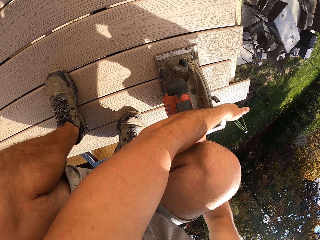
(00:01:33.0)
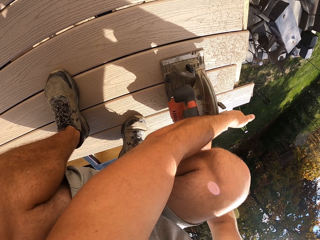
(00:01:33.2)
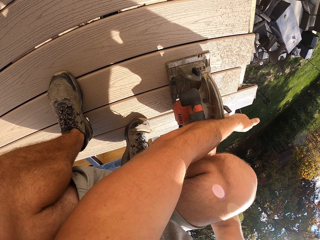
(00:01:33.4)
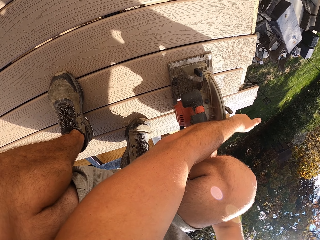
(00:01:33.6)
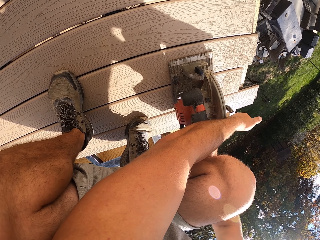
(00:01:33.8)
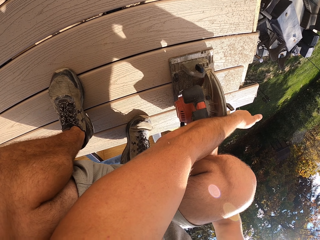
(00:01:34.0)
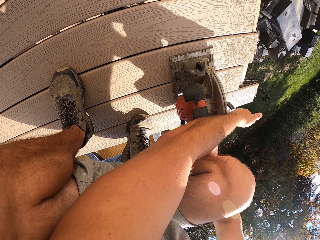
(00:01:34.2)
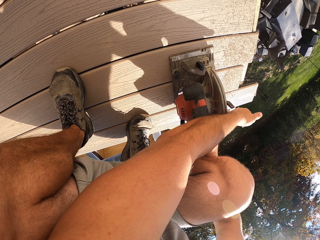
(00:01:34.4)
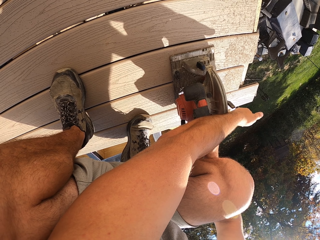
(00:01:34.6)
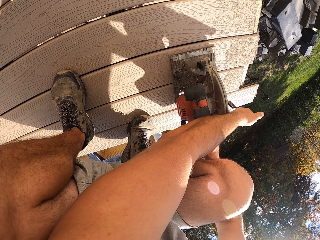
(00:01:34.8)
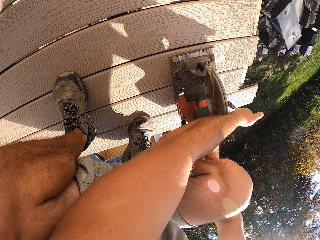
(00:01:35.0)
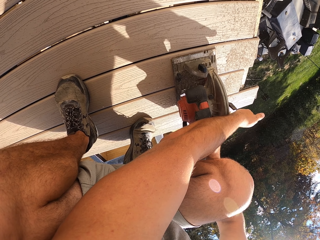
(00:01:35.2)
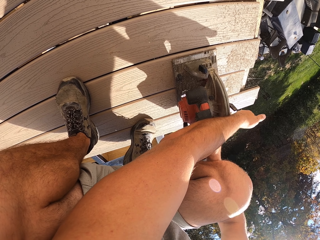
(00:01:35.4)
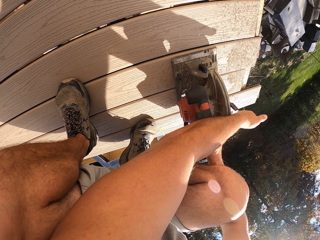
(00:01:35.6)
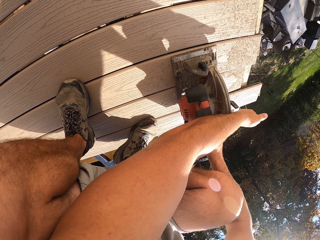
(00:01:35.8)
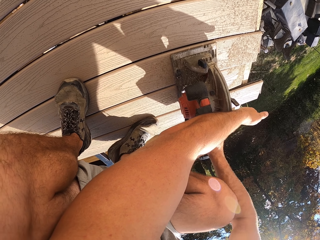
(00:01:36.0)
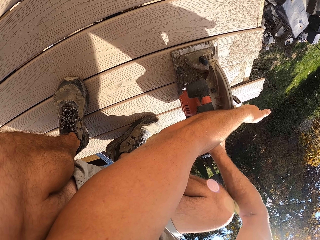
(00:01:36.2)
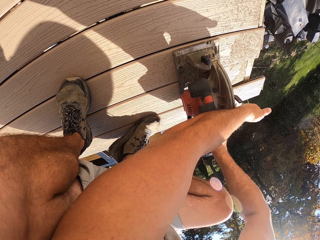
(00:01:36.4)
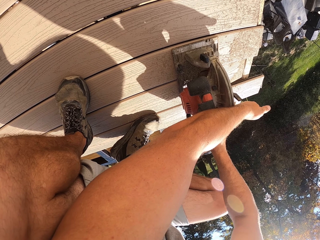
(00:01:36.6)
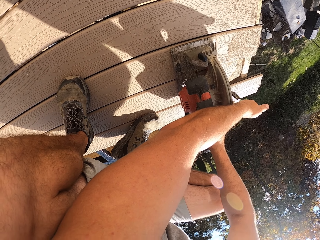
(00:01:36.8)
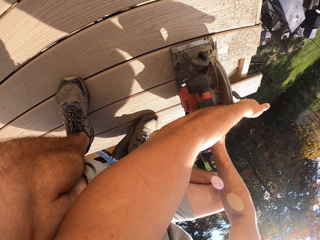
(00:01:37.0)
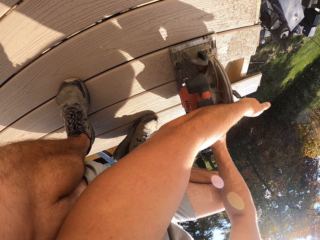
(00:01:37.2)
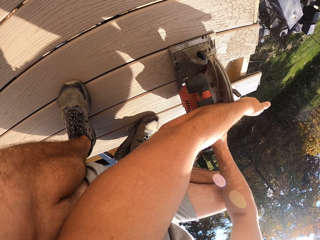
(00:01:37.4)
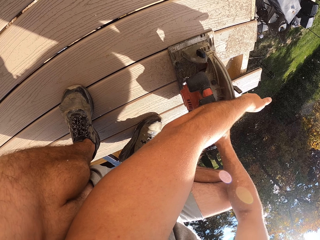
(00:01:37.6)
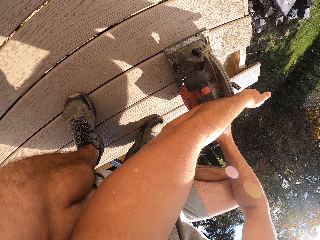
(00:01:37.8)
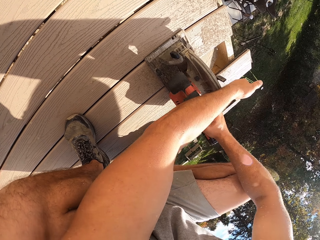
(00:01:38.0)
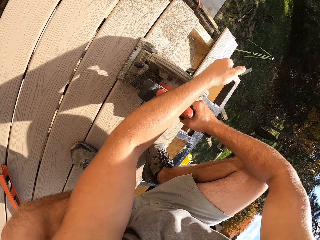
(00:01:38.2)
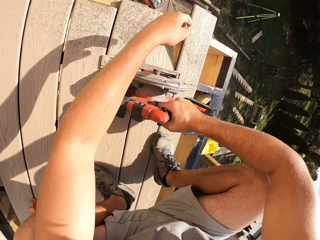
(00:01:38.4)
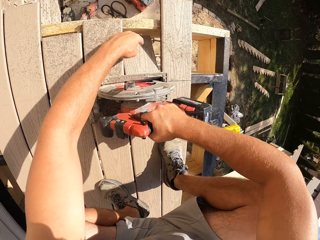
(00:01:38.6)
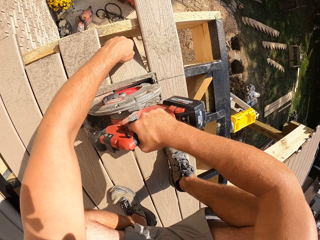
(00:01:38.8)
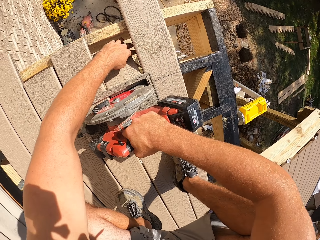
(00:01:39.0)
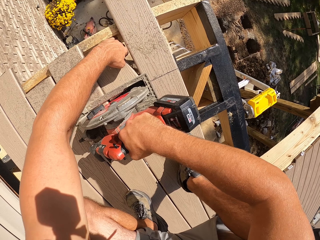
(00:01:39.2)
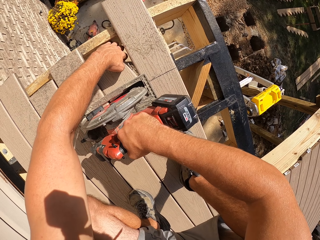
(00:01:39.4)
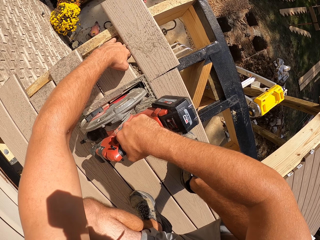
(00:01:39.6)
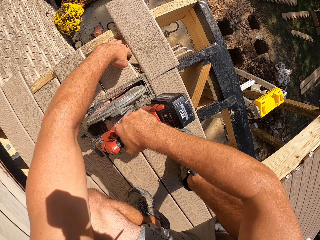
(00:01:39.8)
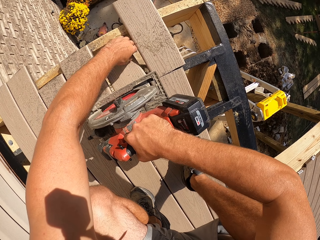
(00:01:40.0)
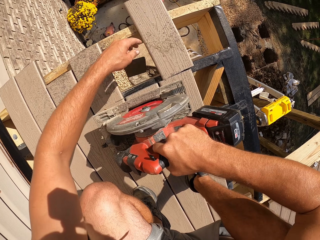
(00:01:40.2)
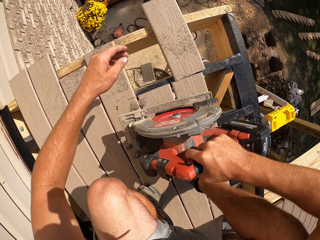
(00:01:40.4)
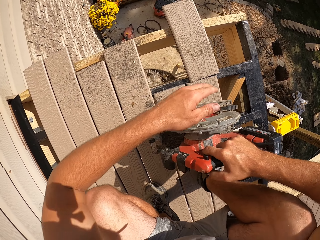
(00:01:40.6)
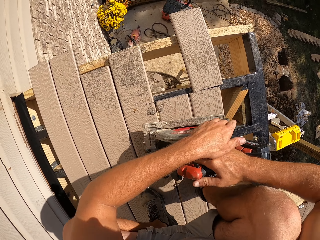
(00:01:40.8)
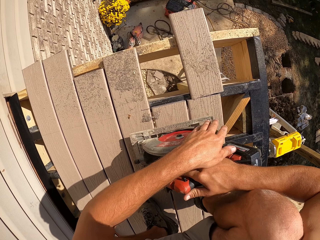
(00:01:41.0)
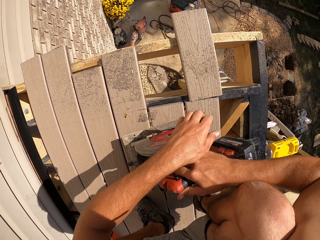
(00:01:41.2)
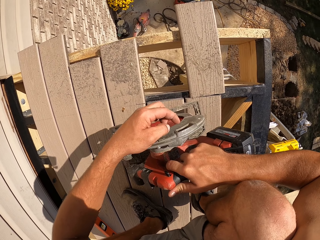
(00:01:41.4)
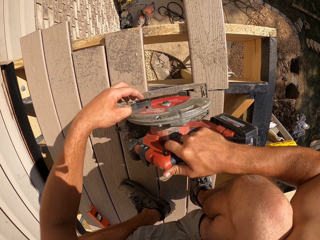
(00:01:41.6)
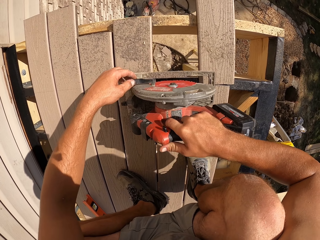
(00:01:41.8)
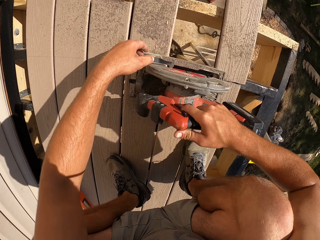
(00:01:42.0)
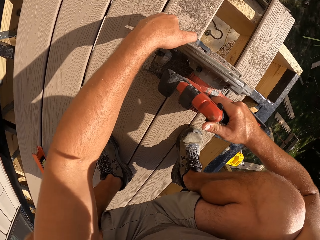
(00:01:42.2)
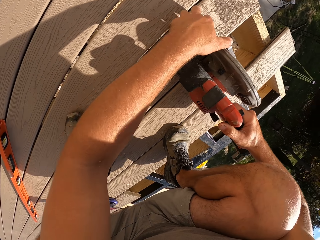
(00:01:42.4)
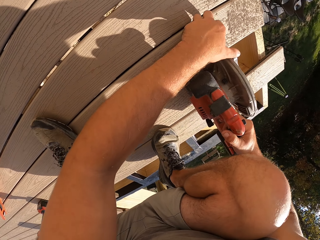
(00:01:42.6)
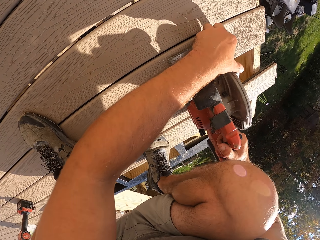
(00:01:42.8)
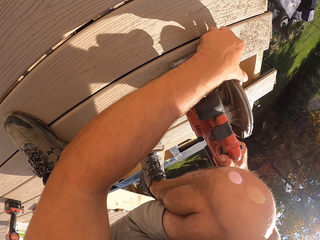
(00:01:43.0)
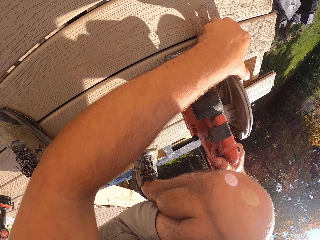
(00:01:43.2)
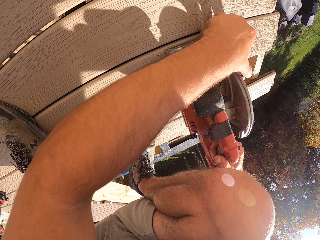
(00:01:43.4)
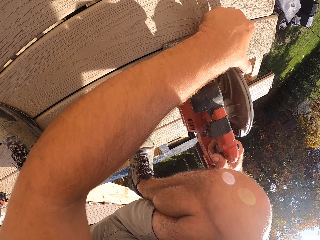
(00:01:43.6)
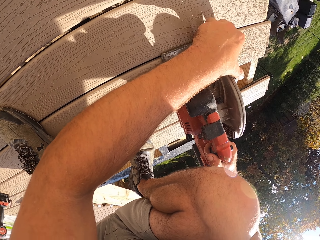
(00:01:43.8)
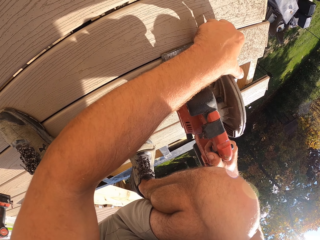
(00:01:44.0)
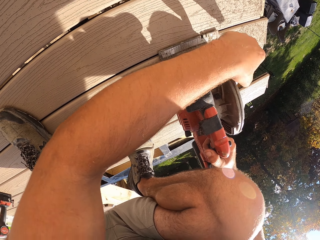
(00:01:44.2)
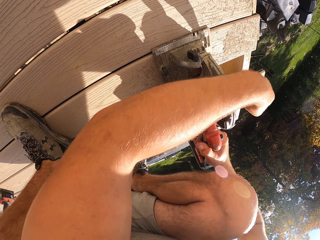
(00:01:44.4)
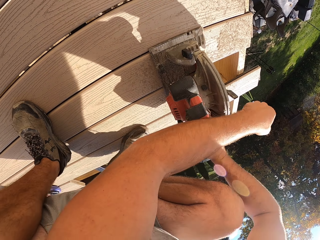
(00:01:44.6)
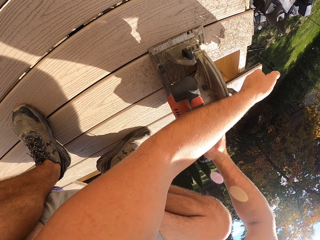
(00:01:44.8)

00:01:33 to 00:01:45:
The camera wearer cuts a timber. They throw the piece of timber on the ground. They cut the timber with the power saw.

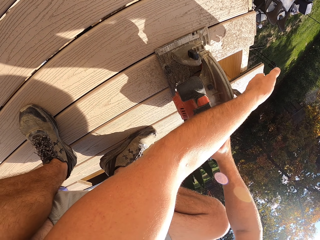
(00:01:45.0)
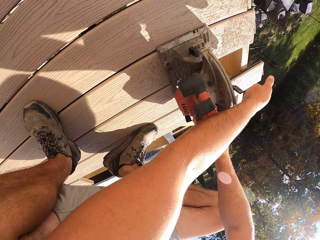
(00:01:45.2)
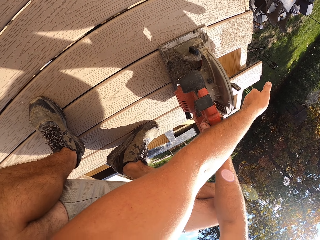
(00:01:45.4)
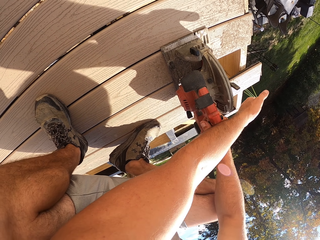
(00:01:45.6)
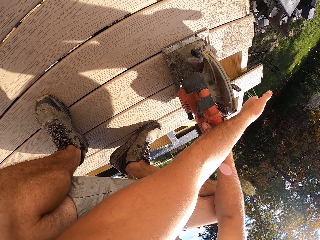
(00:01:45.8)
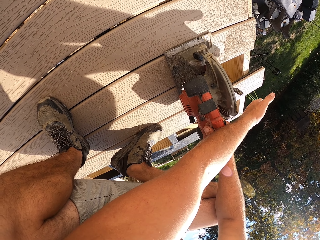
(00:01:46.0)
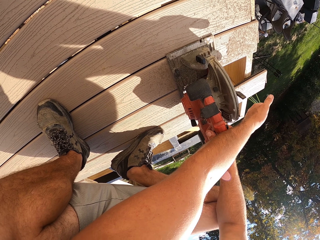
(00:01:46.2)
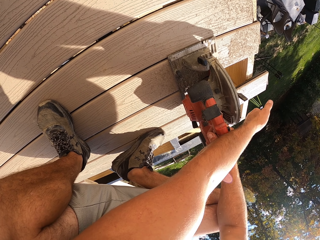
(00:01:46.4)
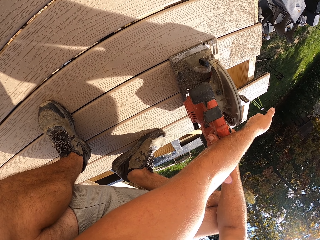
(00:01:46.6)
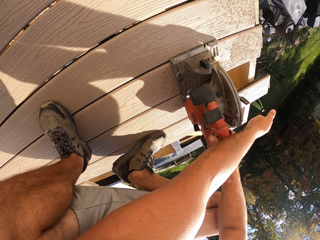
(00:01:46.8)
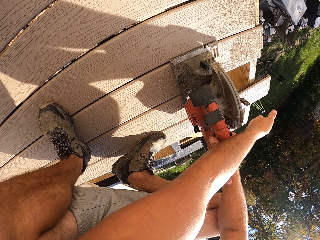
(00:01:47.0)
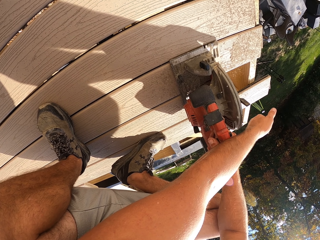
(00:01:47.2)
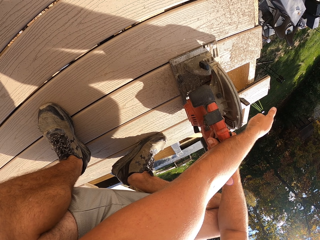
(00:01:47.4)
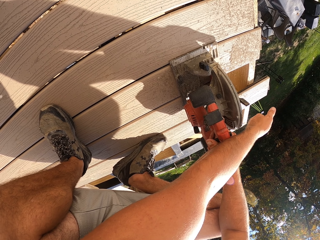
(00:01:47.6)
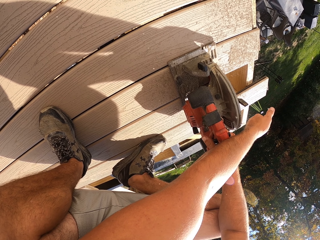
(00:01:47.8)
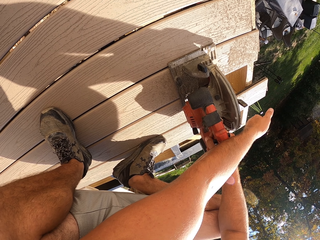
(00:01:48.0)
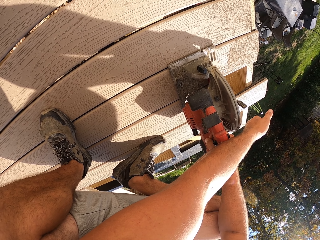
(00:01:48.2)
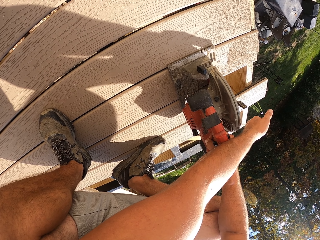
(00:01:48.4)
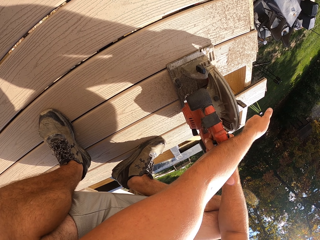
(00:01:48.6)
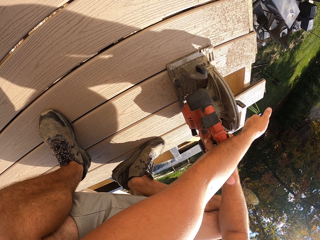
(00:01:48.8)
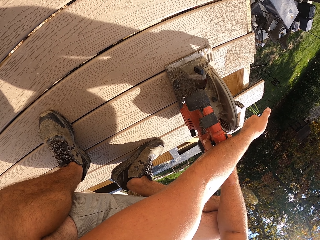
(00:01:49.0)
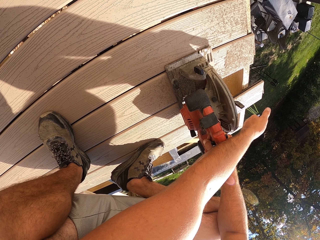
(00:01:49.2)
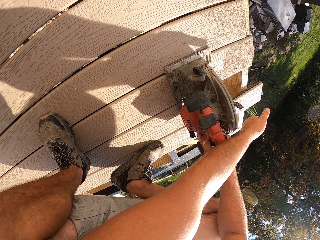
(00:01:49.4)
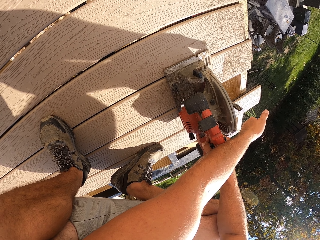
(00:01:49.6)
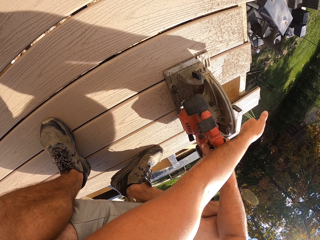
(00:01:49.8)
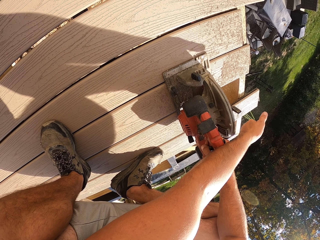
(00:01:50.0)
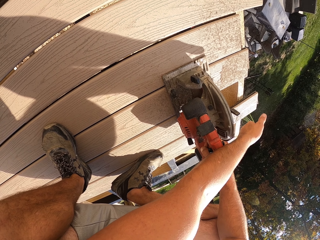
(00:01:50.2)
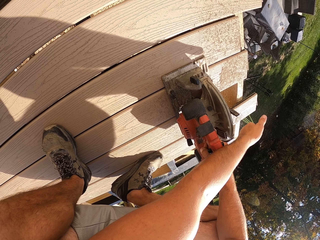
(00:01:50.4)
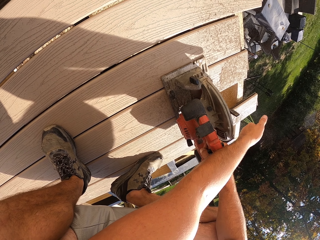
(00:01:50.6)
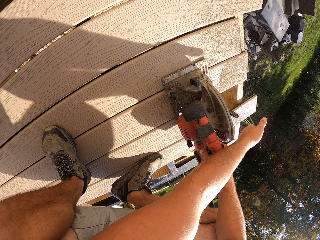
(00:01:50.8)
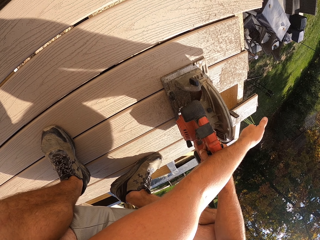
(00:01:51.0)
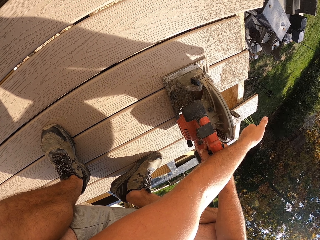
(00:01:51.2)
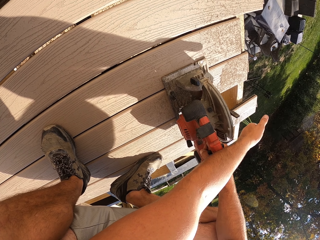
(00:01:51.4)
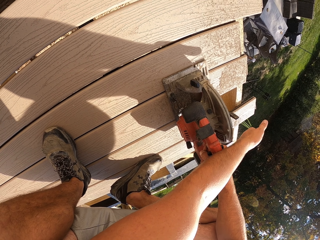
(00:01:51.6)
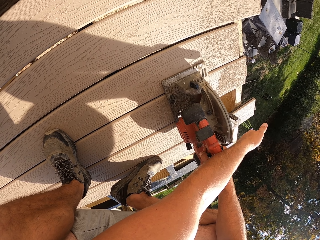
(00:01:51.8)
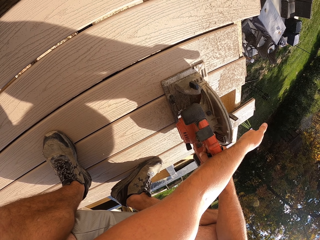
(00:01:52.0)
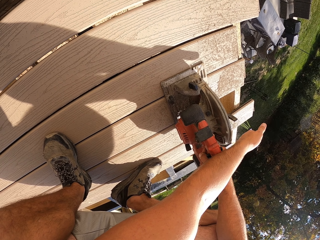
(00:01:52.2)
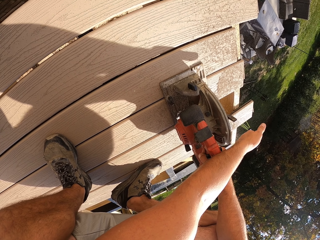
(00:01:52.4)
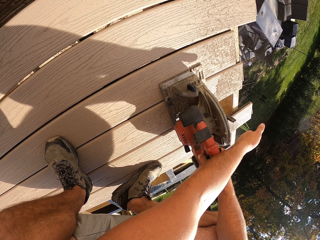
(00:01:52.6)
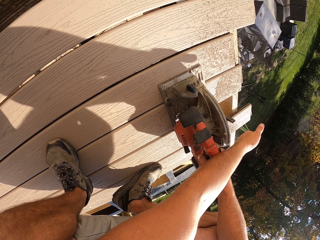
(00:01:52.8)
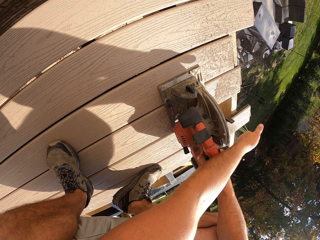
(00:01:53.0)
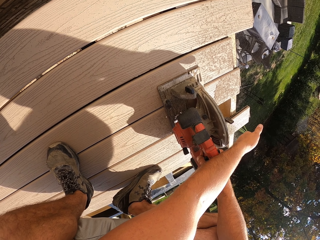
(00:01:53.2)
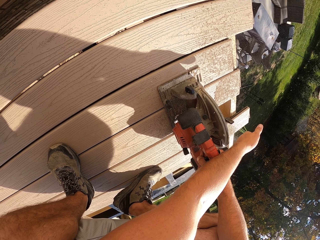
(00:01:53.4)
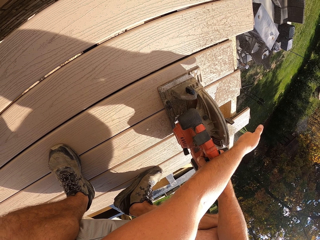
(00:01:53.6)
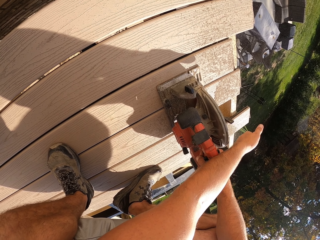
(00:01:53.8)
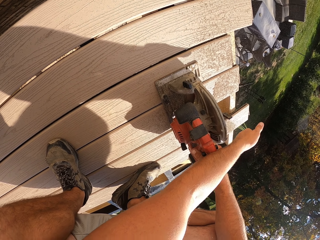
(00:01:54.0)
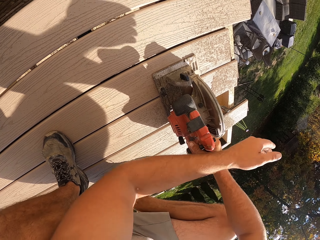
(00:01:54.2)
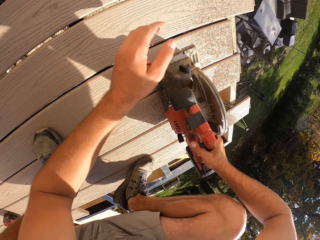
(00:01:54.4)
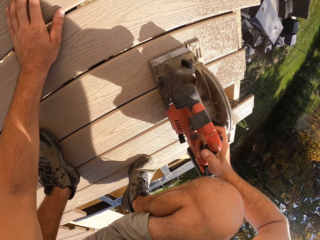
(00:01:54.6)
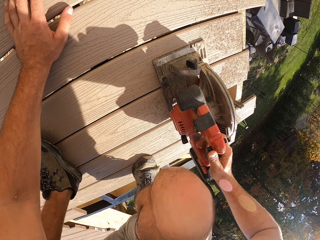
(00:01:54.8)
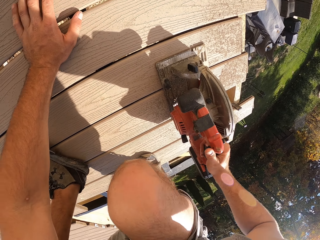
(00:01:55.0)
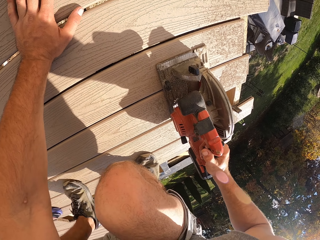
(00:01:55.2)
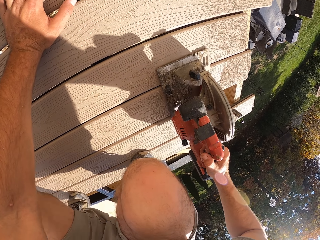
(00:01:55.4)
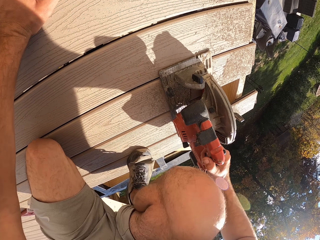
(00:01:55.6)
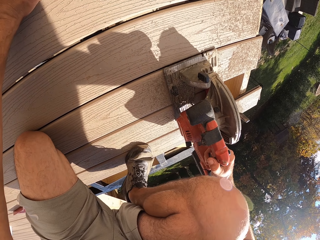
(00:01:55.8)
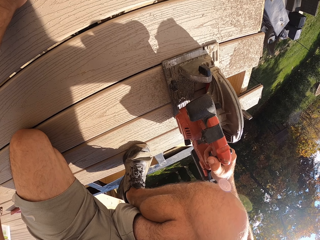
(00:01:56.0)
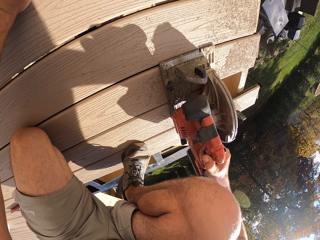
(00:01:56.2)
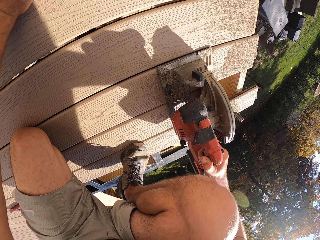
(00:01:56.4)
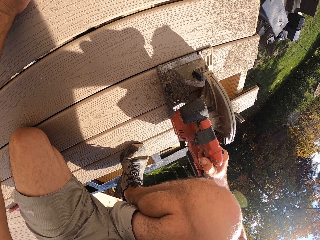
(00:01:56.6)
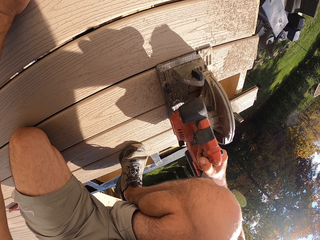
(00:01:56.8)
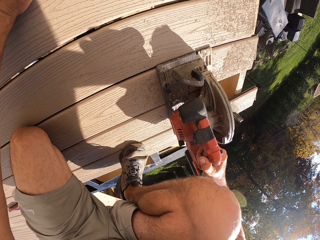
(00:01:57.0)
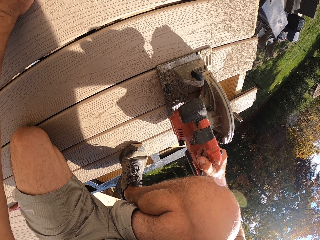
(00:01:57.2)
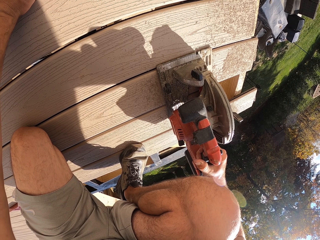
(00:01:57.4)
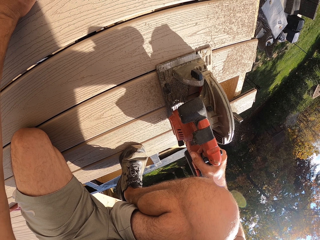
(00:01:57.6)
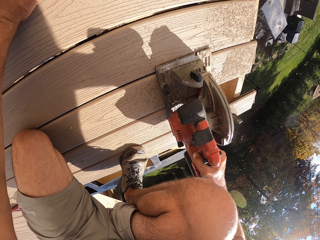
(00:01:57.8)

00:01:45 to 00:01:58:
The camera wearer places the right hand on the tool. They cut a timber.
